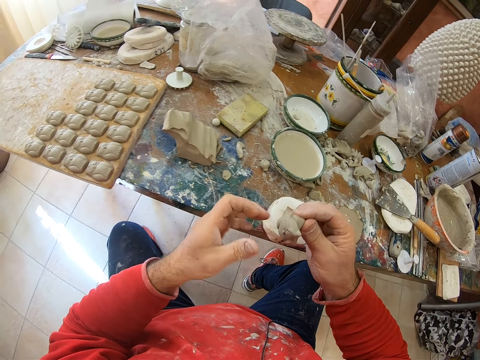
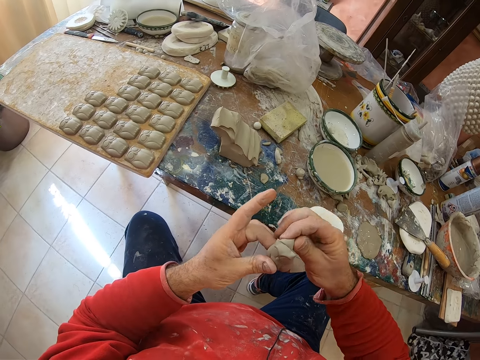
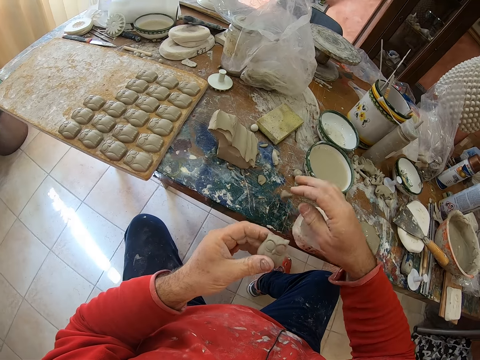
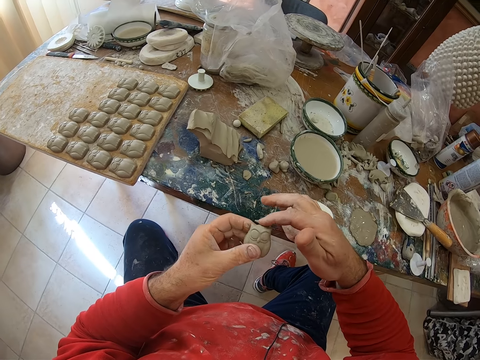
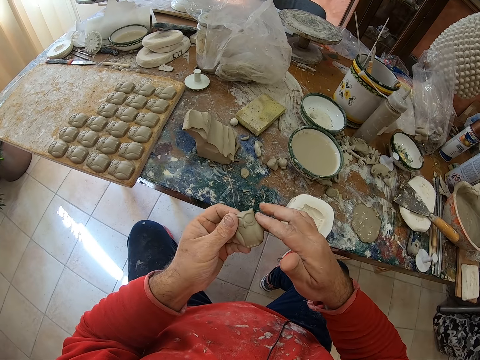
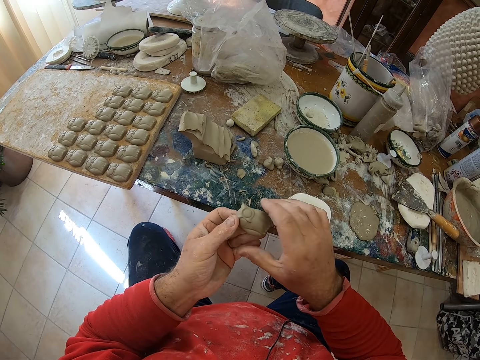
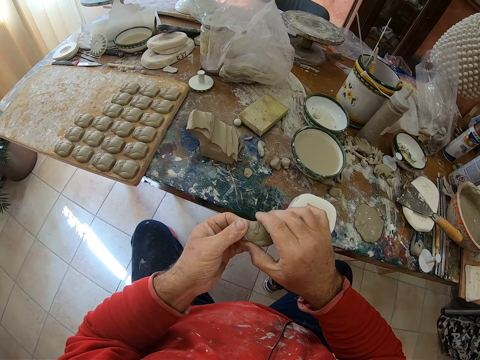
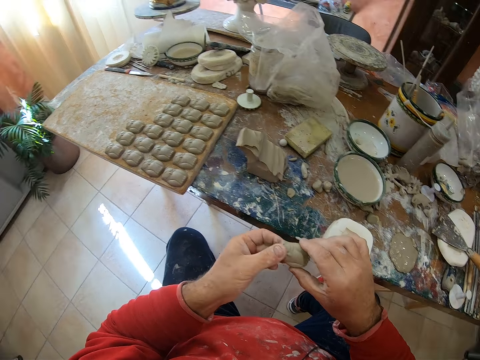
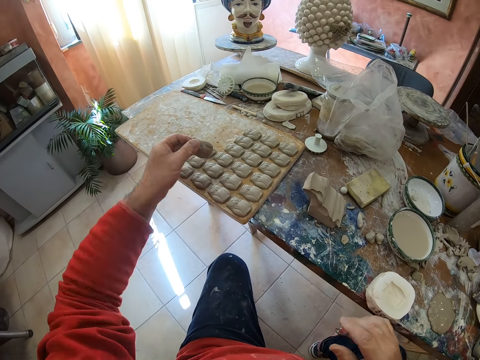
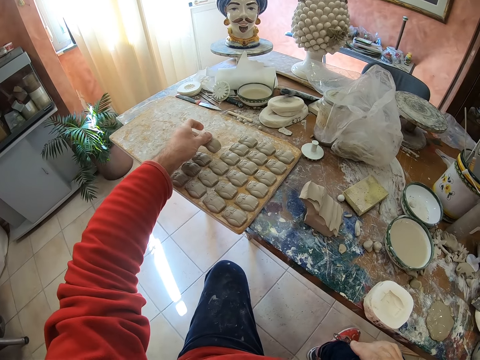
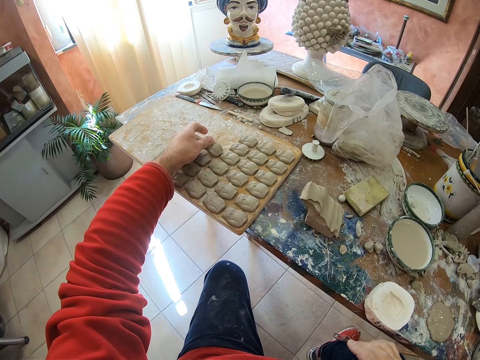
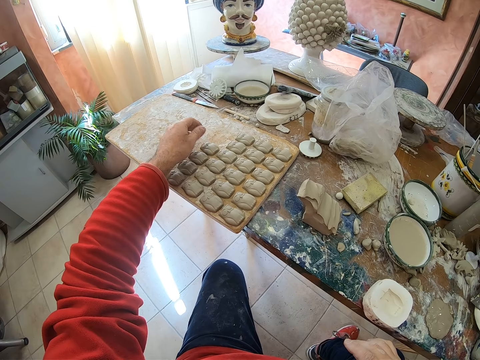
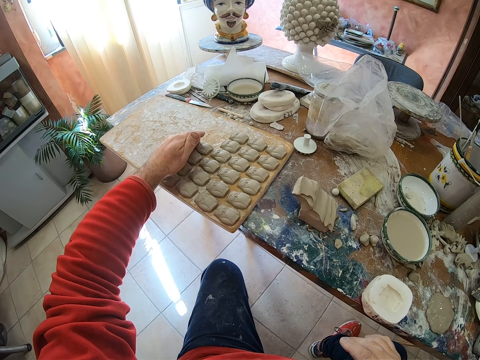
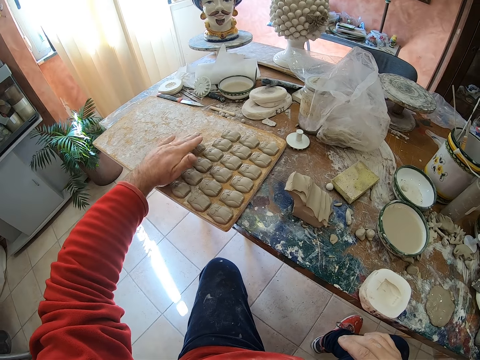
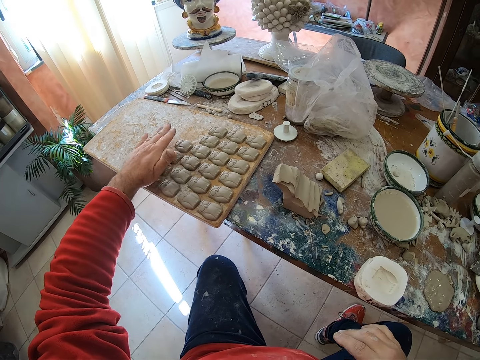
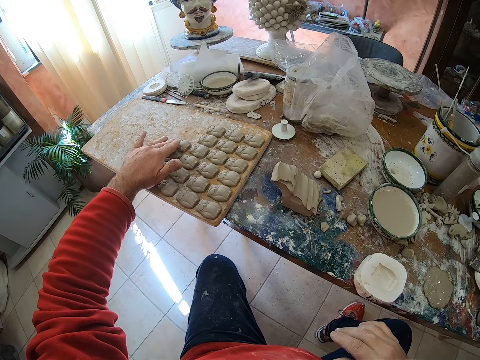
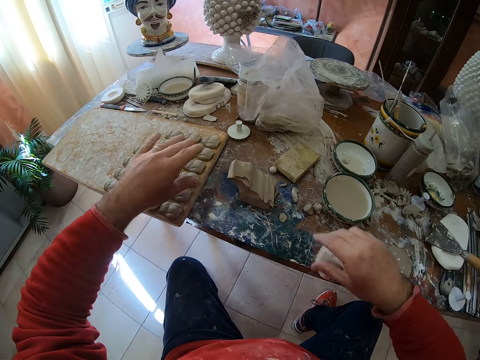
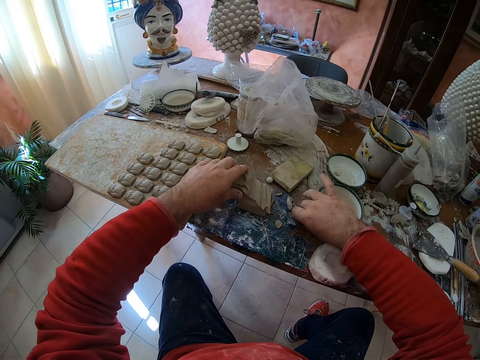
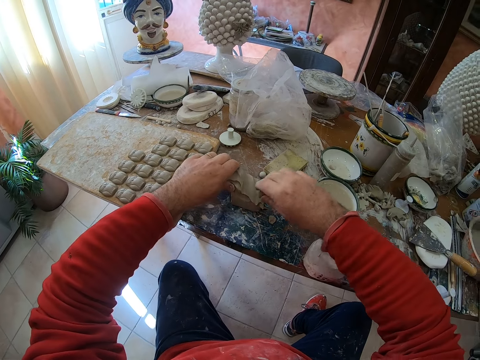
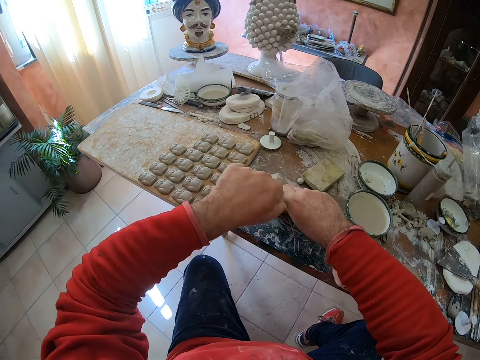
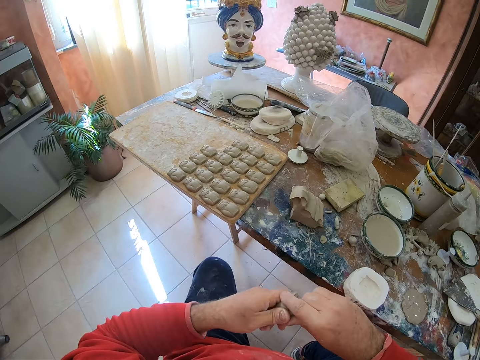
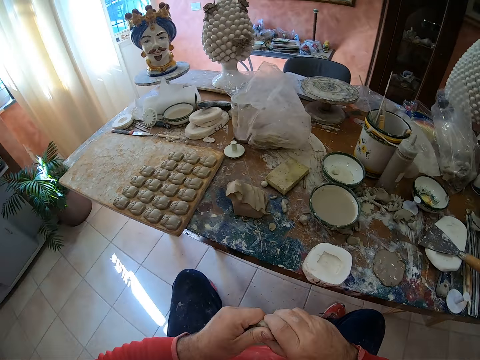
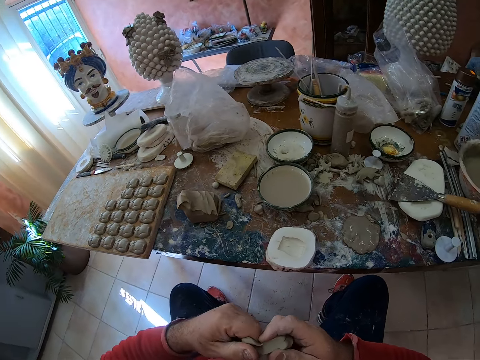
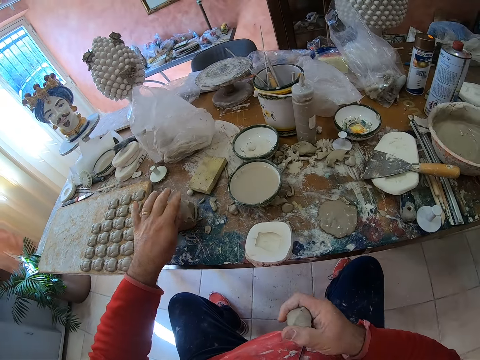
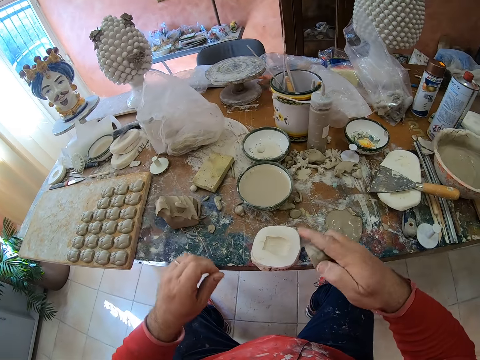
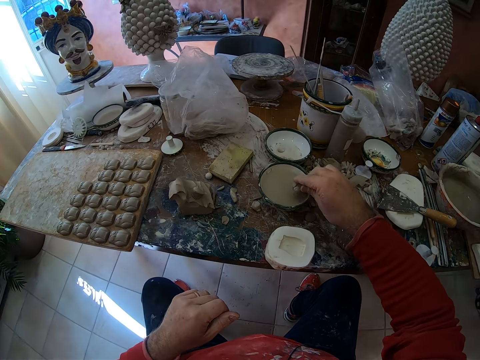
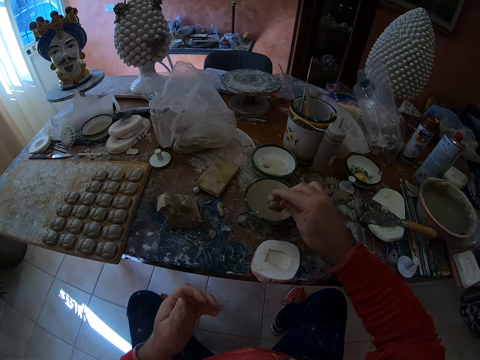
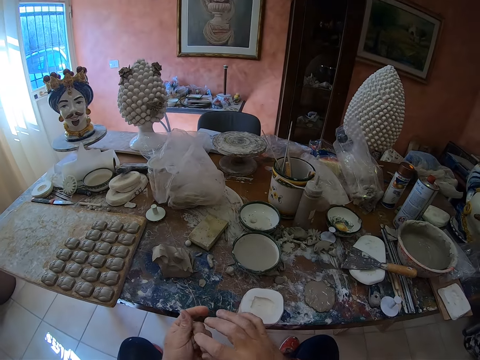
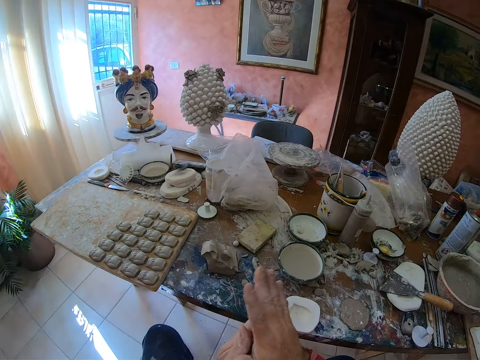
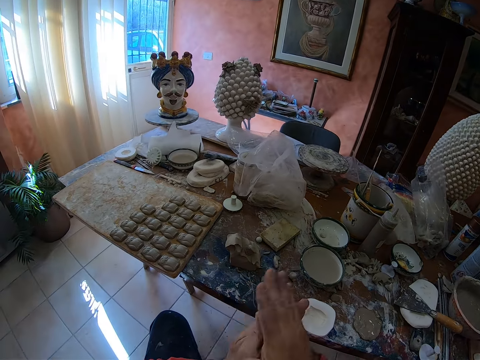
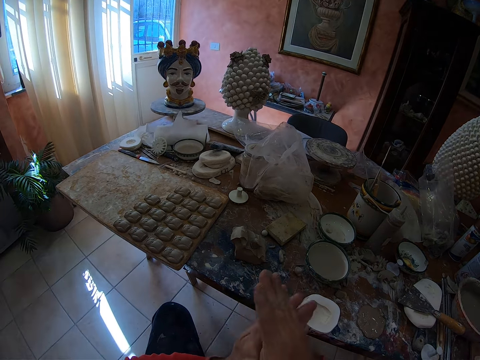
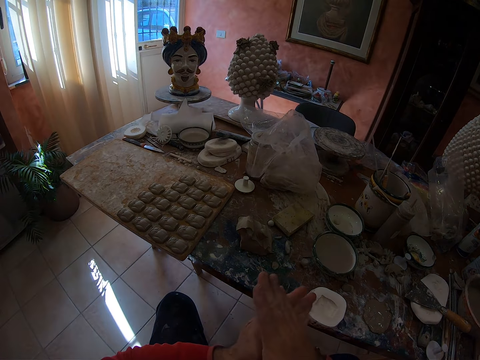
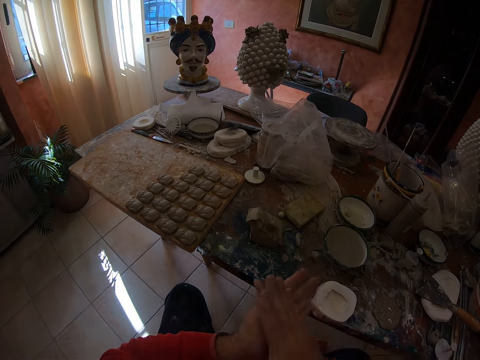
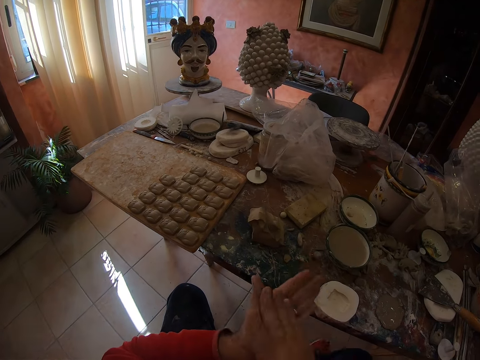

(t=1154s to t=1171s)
The camera wearer pulls an owl-shaped clay mold from the mold shaper. He drops the mud on the table and shapes the molding in his hands. He smoothens the clay owl mold's edges with his fingers. He puts the clay owl mold on a wooden tray or board and positions the molding on the board. He cuts the mud on the table. He takes a pinch of clay mold on the table. He cuts a mud piece from the cut mud in his hands. He sticks mud on the mud on the table. He puts a piece of clay mold on the table. He applies some water on the mud. He dips the clay mold into water. He rolls the clay mold in his hands.

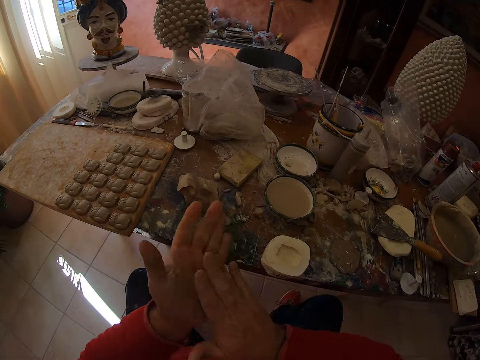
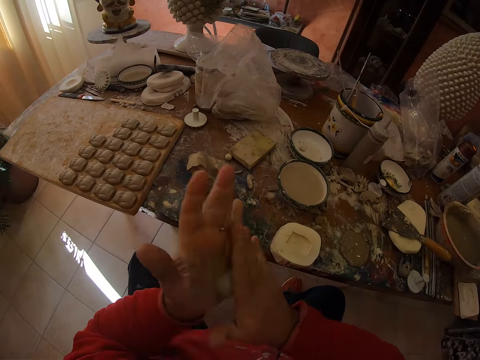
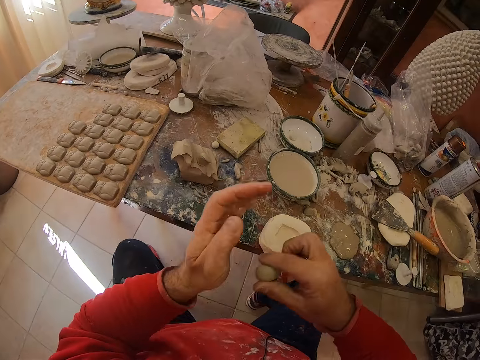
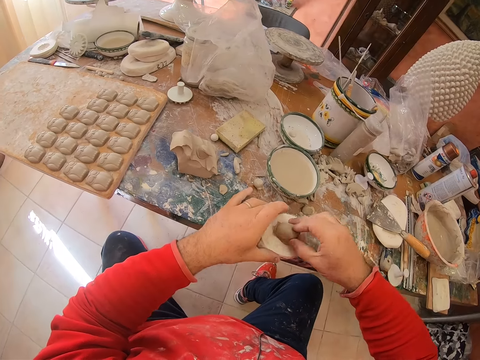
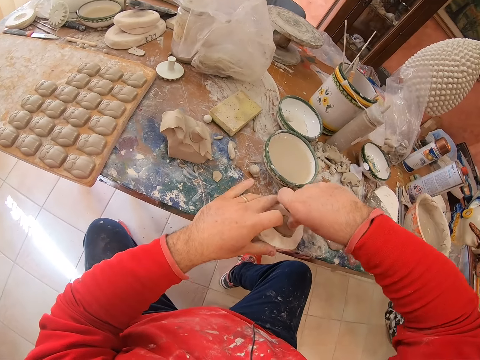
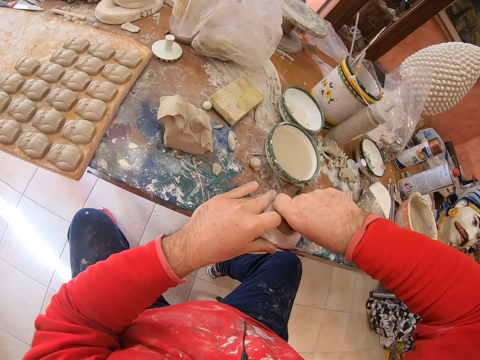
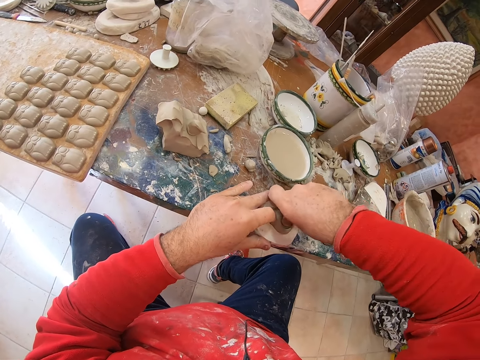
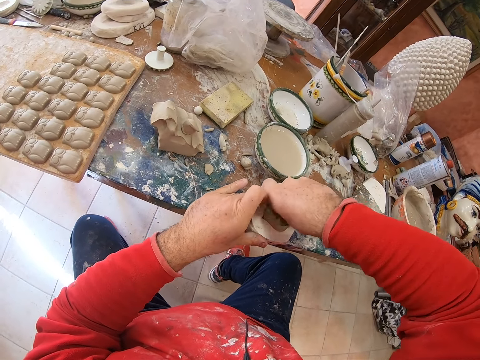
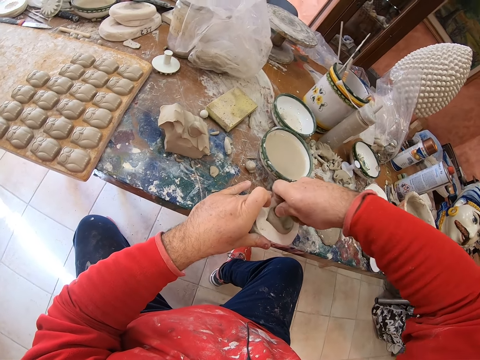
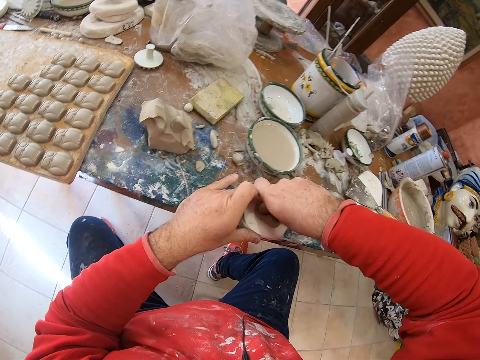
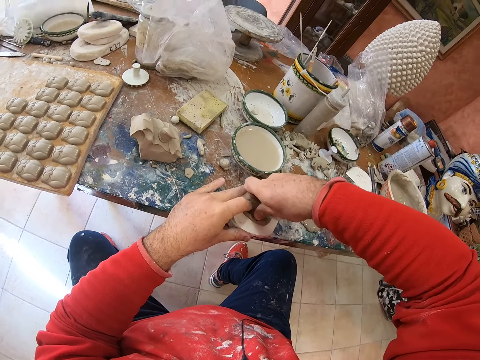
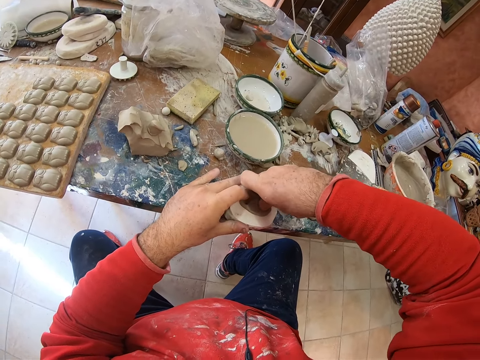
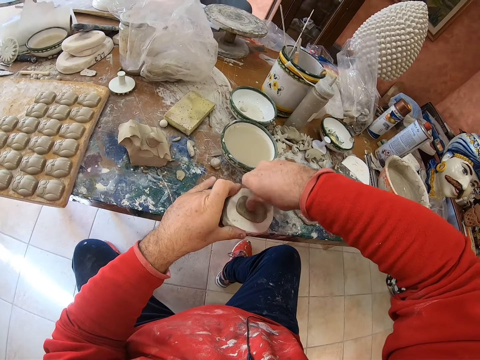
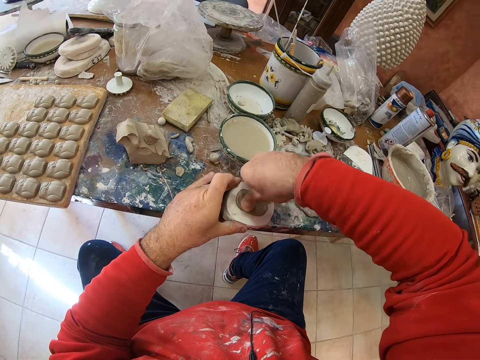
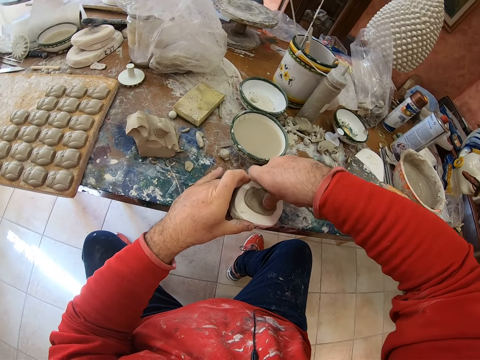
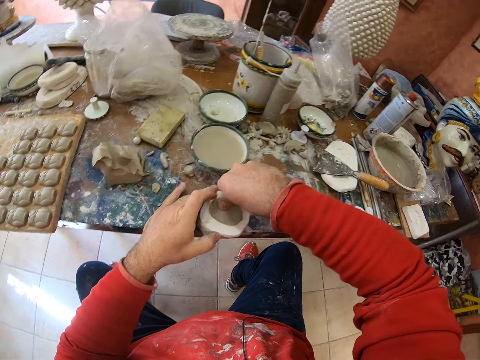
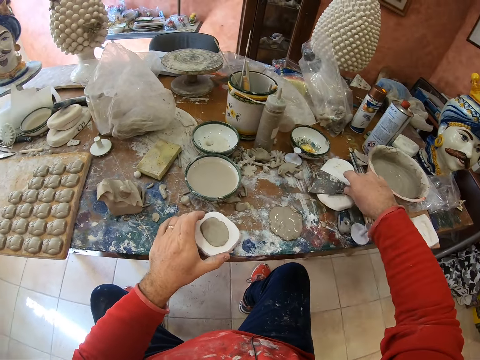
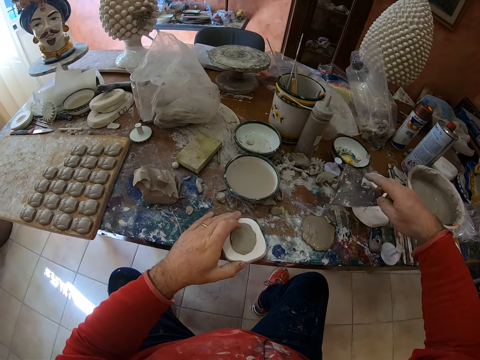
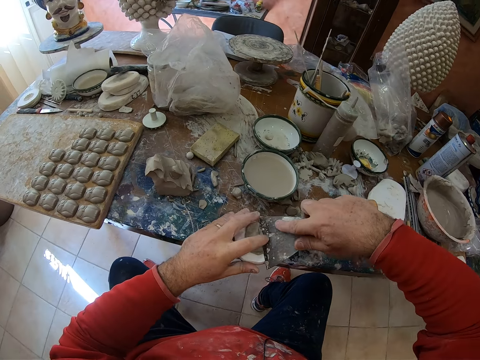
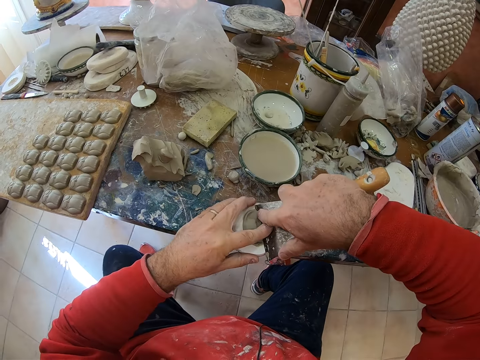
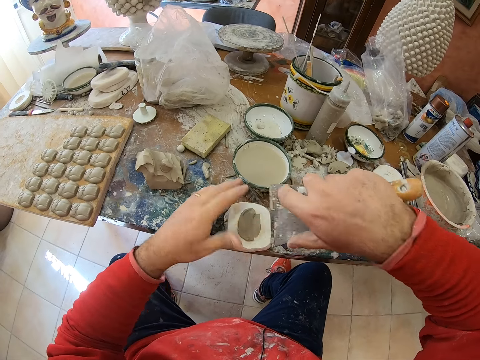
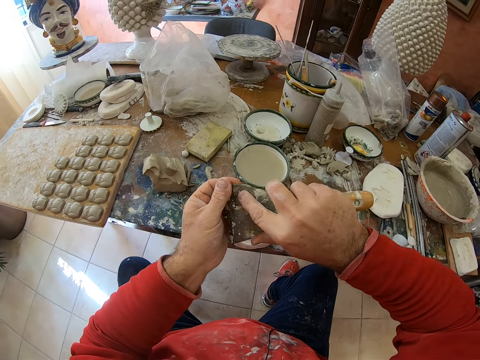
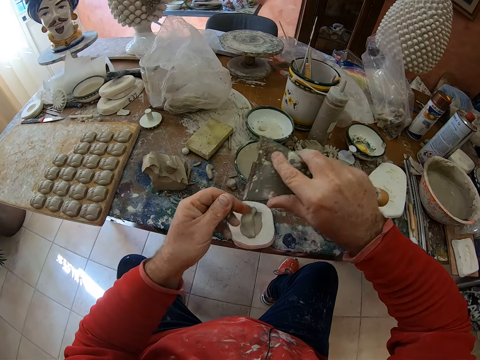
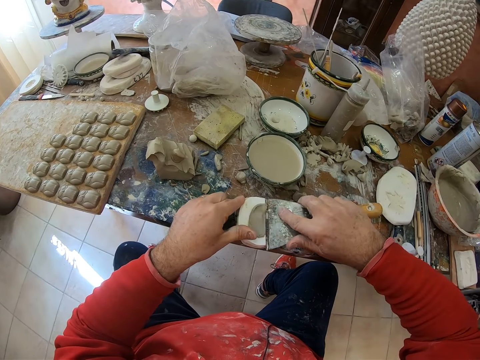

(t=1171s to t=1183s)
The camera wearer presses the clay mold into a mold shaper or shaper tool. They pick up the scraper and cut the excess mud in the shaper tool with the scraper.
